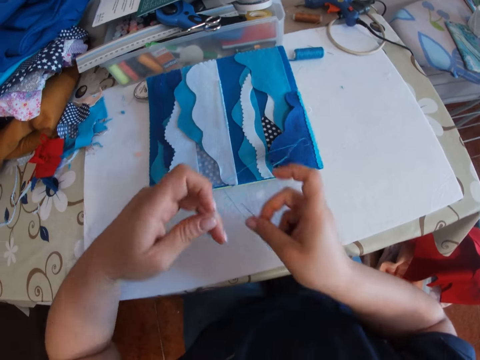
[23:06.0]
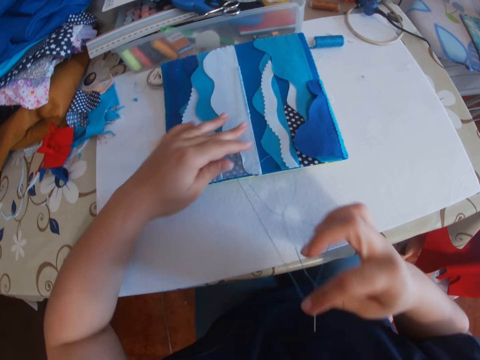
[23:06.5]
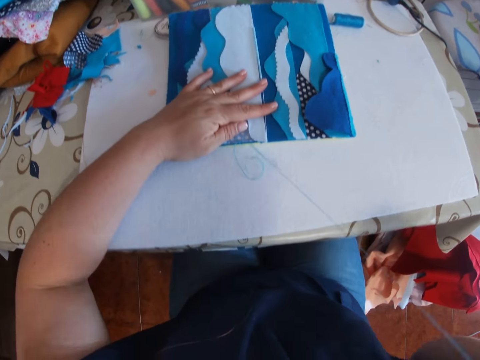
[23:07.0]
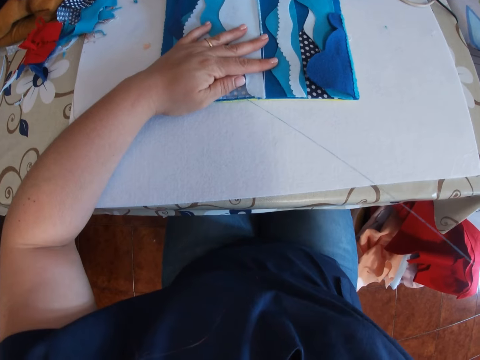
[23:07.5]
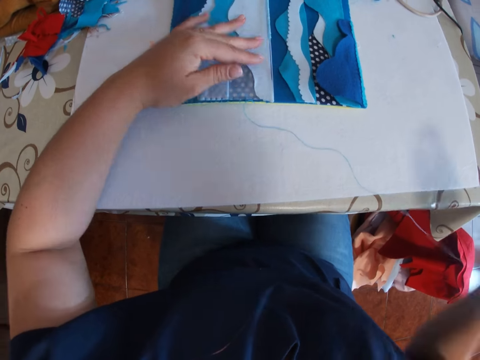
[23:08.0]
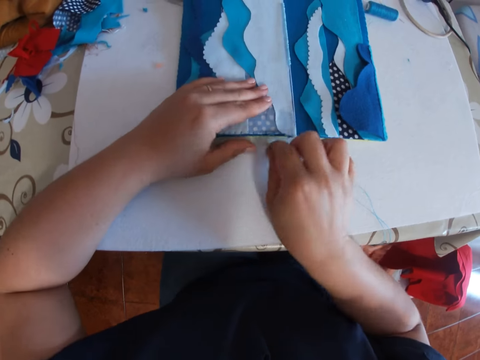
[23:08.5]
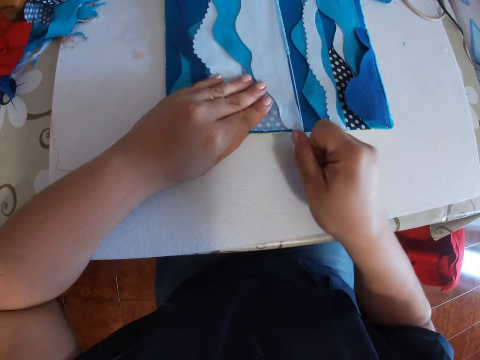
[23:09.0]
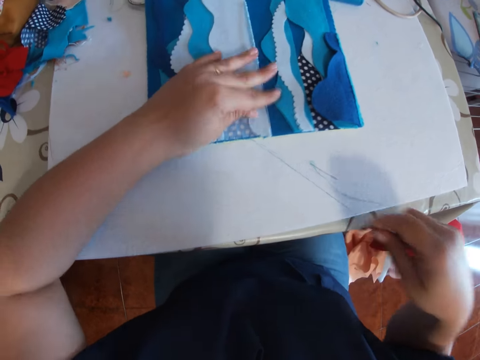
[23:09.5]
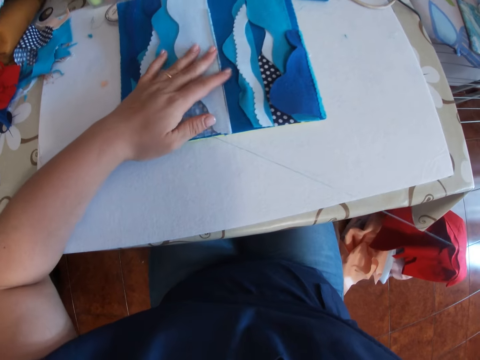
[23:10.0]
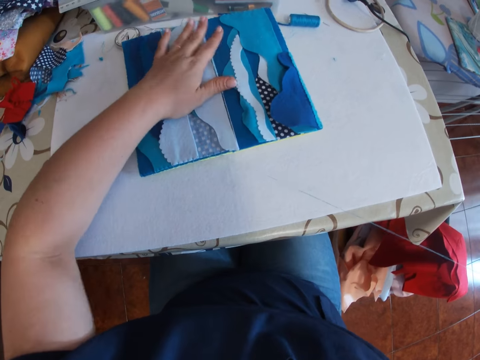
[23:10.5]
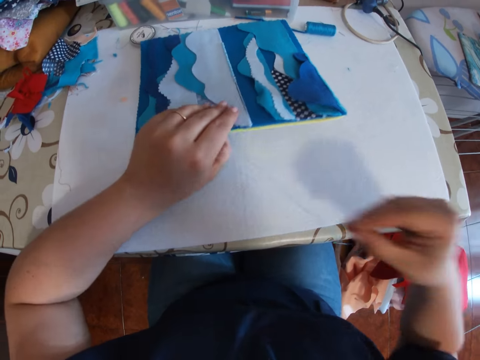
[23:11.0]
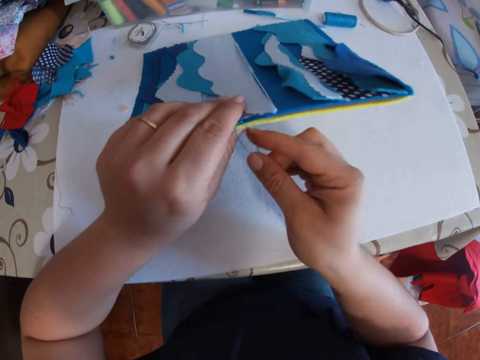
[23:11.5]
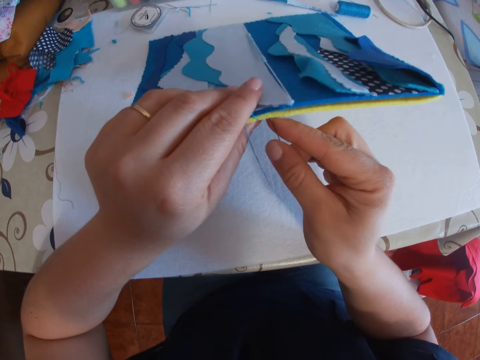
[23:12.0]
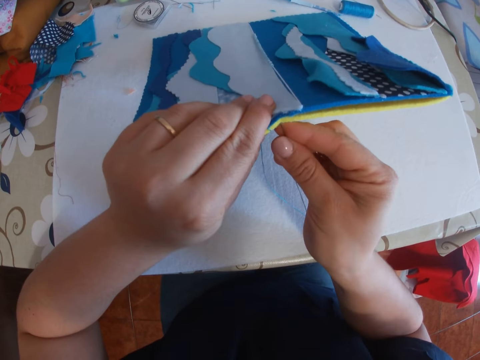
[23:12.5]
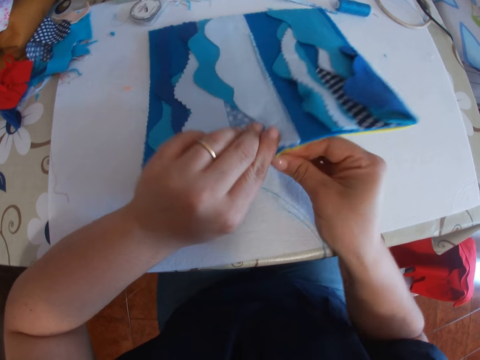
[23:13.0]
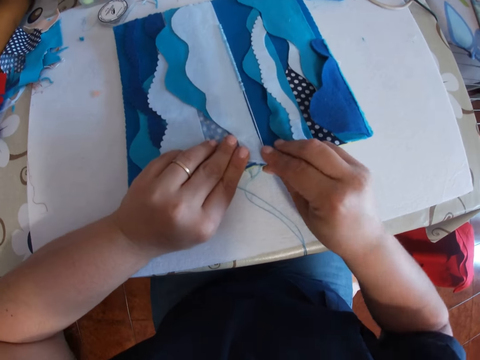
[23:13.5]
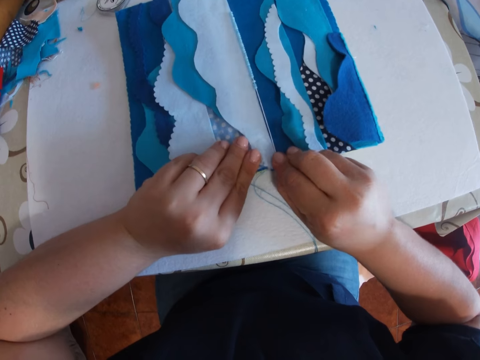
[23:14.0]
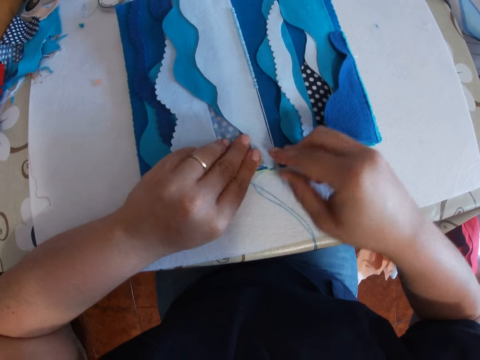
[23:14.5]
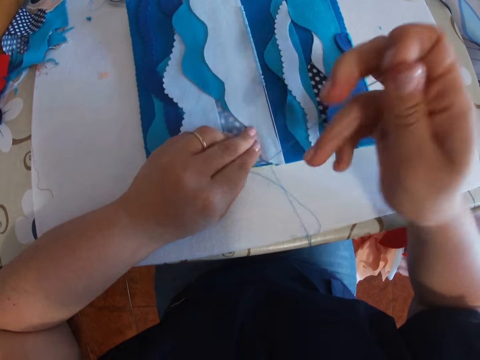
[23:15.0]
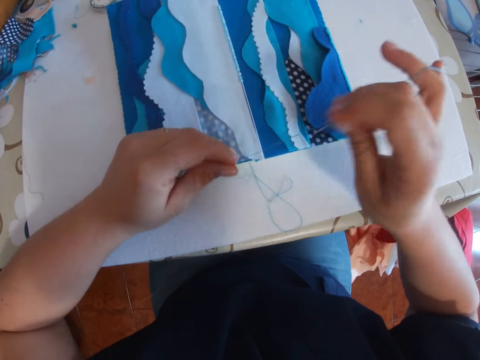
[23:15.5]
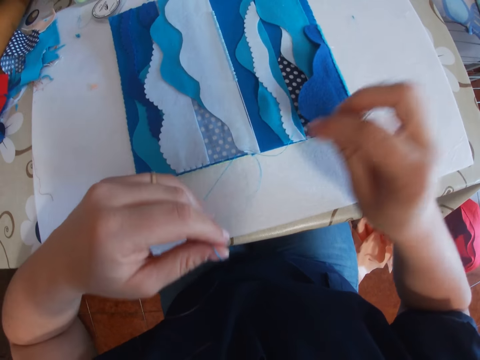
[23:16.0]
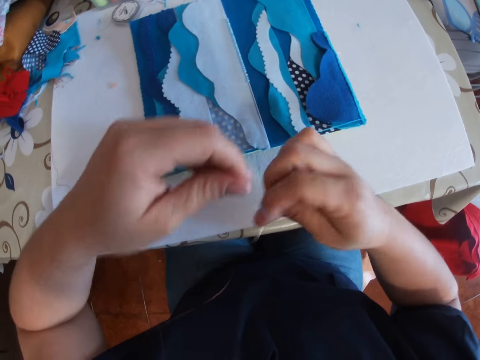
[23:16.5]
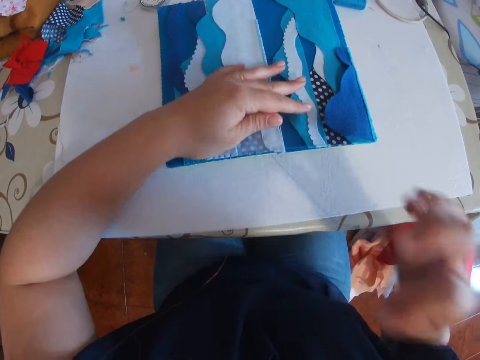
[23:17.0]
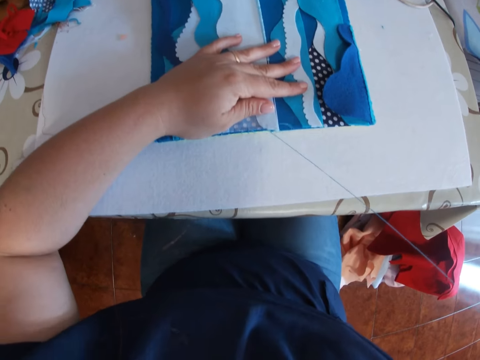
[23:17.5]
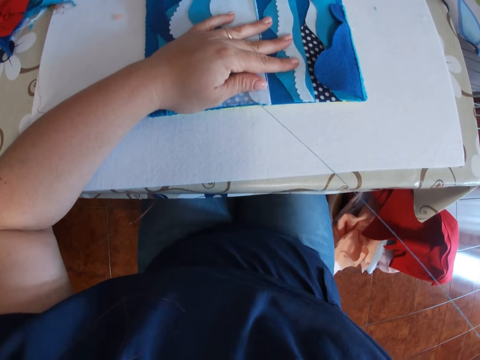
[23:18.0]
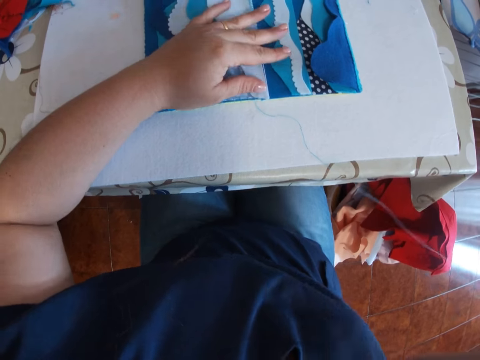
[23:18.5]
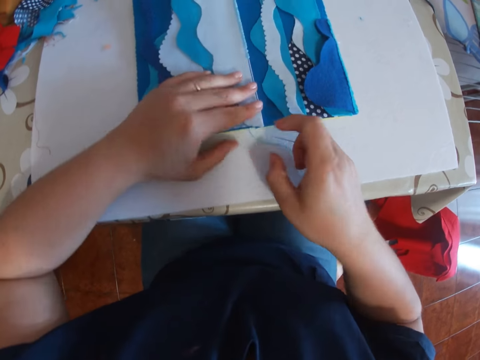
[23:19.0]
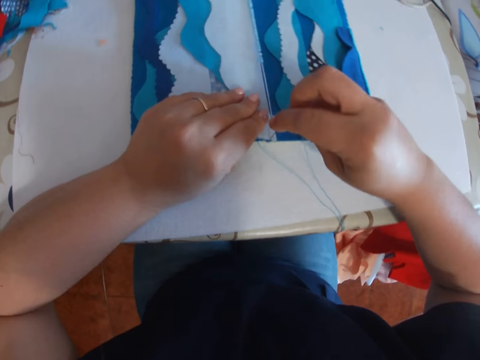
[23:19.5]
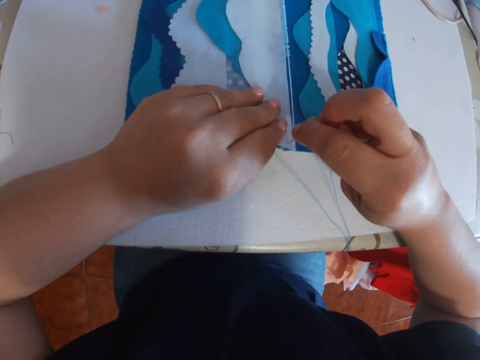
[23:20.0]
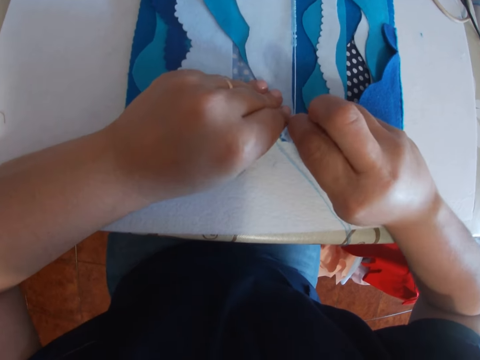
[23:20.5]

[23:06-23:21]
The camera wearer pulls the thread. She sews the craft with her hand.

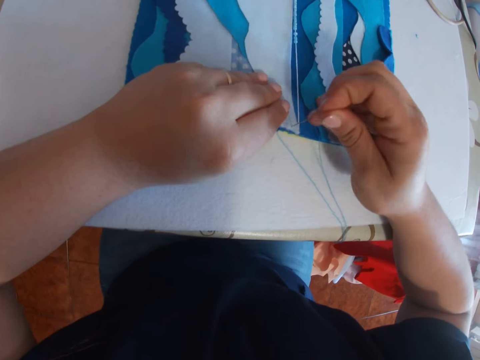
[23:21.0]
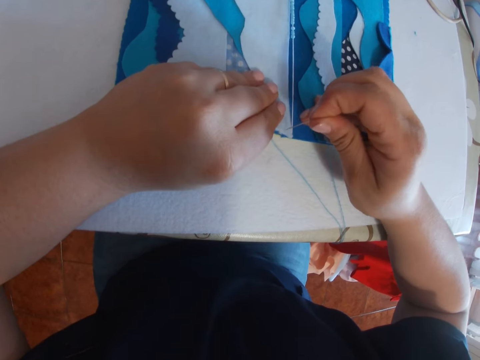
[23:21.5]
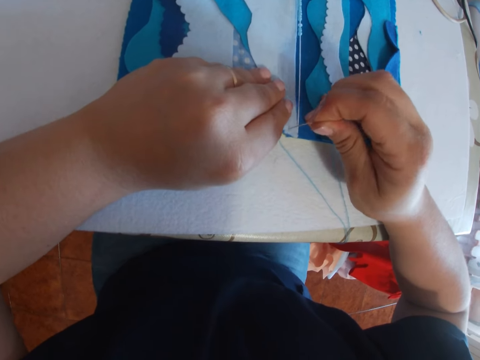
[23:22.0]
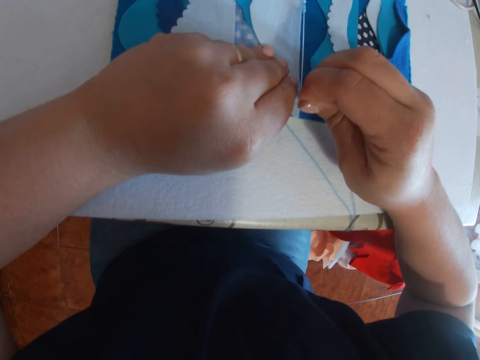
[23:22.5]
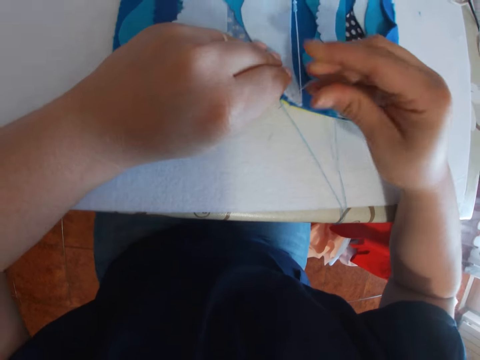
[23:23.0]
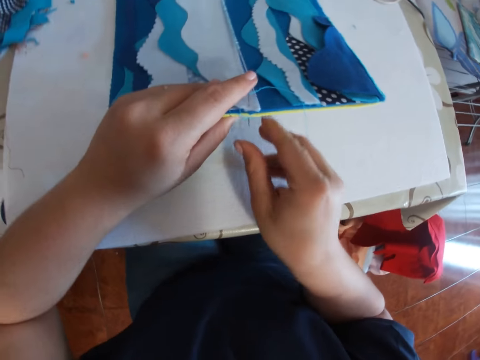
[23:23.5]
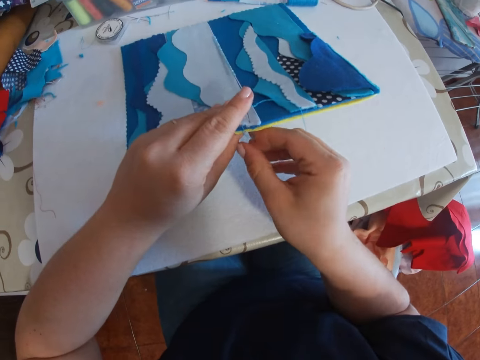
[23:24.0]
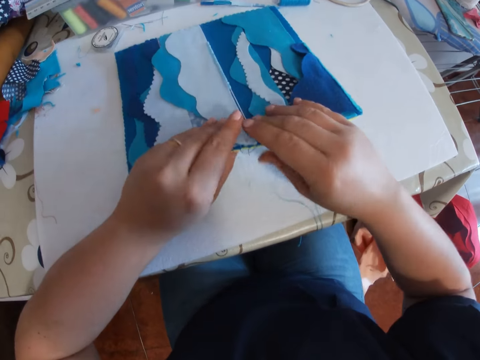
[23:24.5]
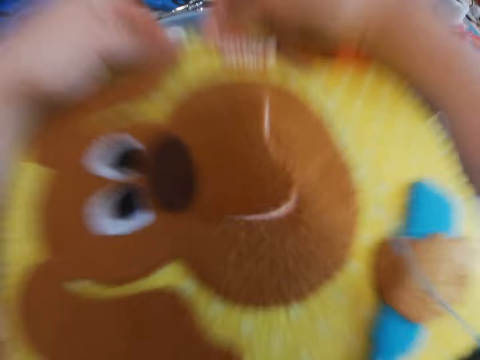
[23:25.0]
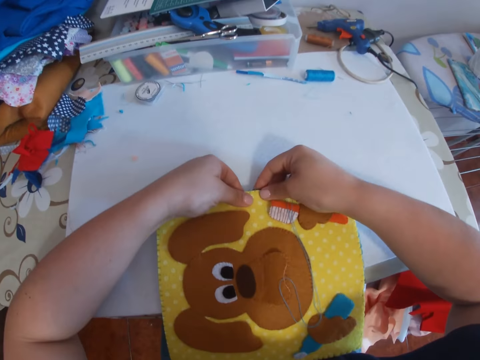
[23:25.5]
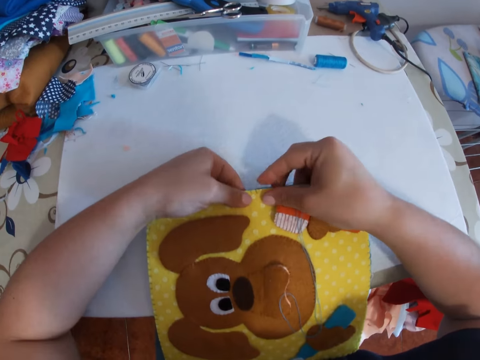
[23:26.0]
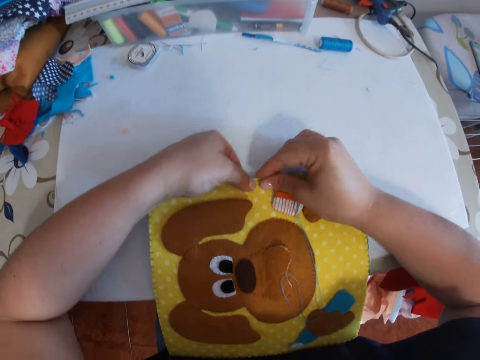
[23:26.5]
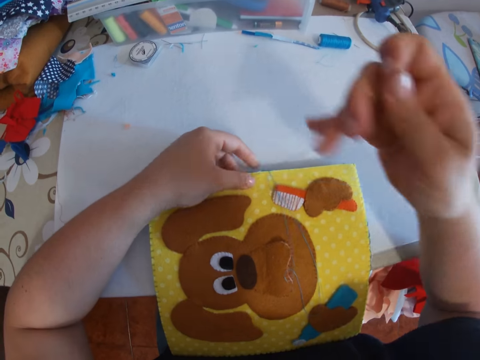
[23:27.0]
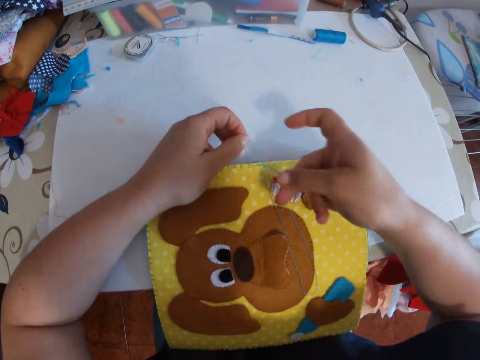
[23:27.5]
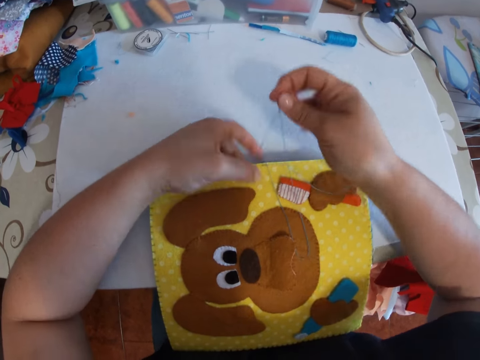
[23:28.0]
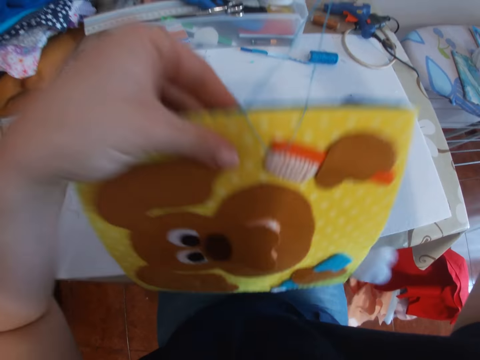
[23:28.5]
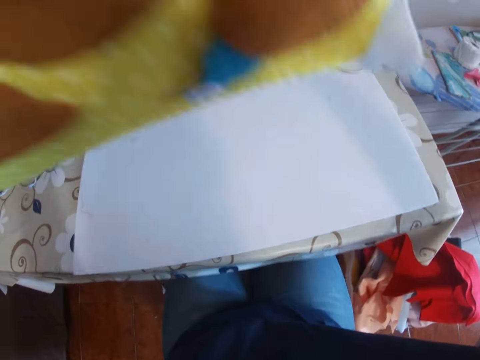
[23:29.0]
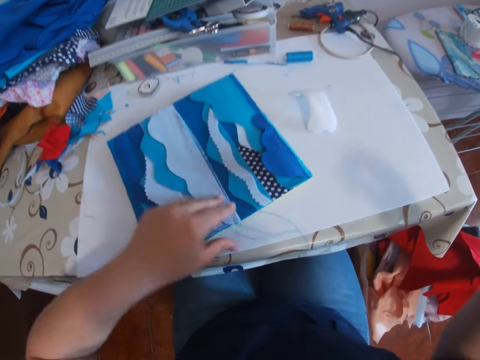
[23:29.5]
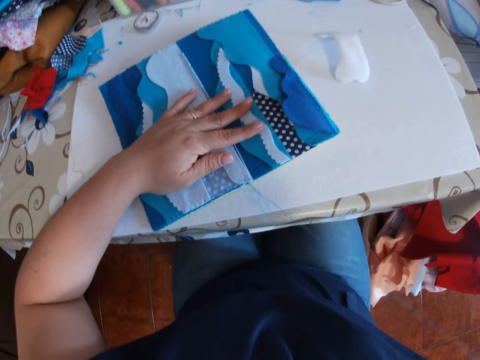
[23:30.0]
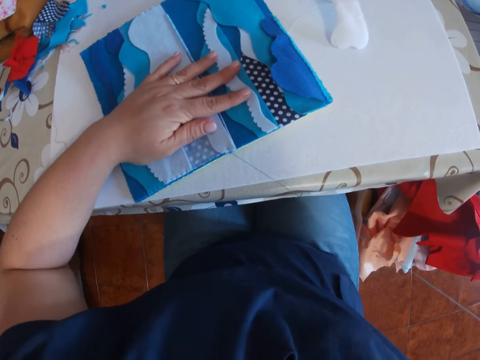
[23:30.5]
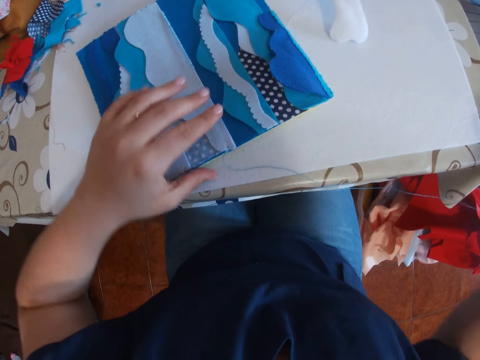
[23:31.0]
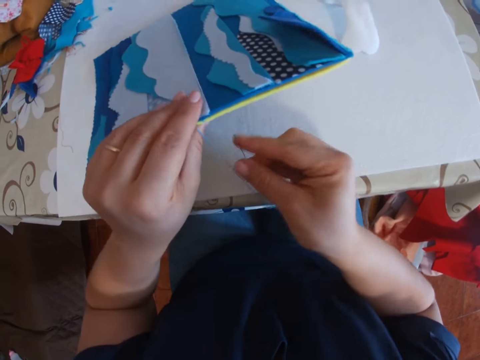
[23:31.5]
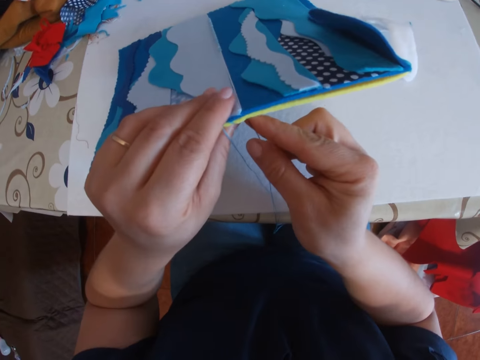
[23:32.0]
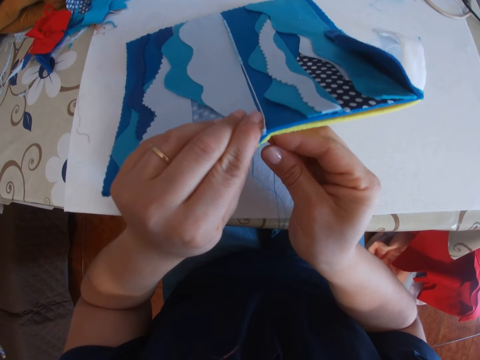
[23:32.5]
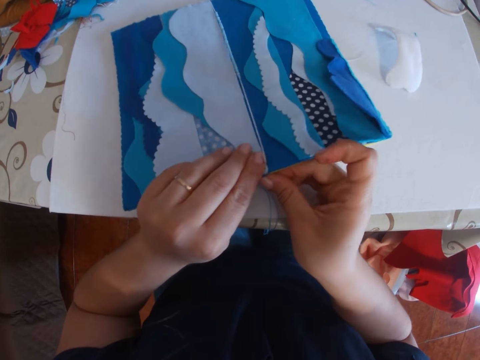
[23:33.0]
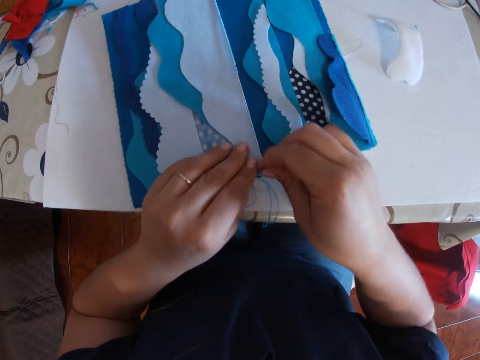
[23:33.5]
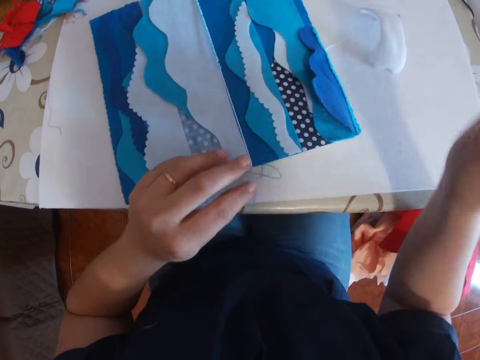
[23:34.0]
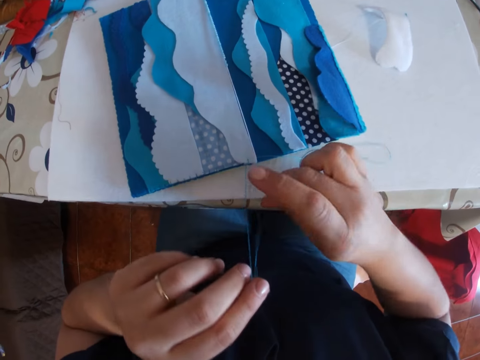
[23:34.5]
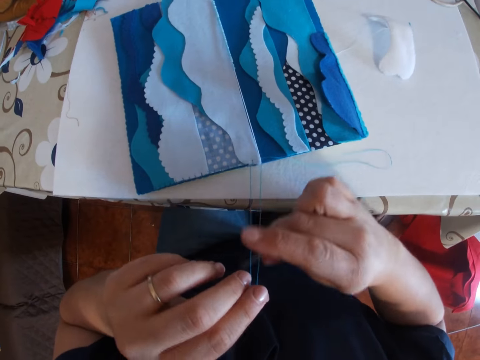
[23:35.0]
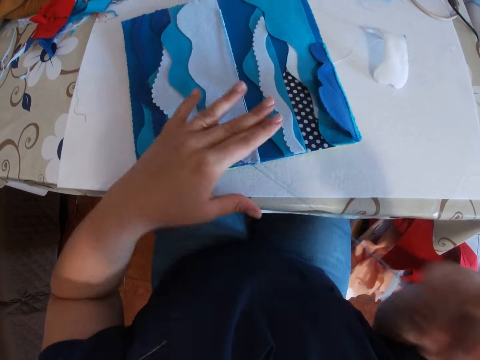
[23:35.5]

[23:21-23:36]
The camera wearer flips the craft over. She lays the cloth down. She sews the craft with her hand. She lifts the cloth up. She flips the craft over. She lays the cloth down and sews the cloth. She lifts the cloth and sews the cloth. She lays the cloth down. She sews the craft with her hand.
